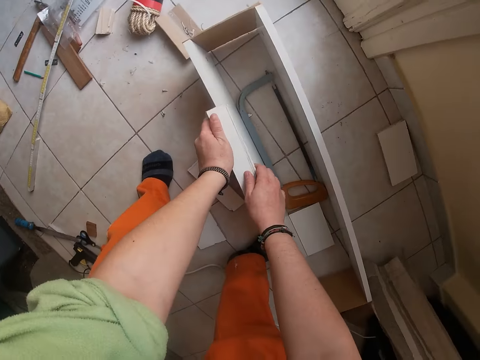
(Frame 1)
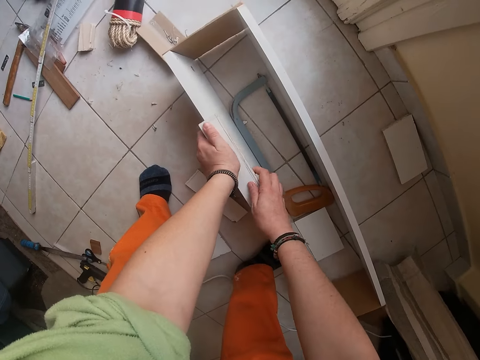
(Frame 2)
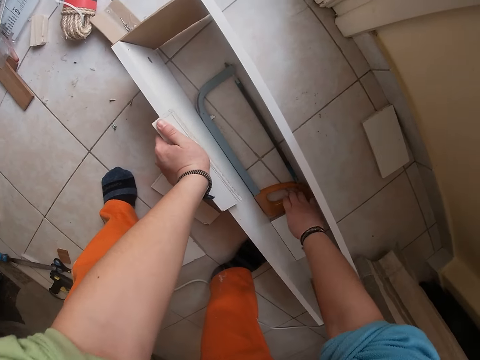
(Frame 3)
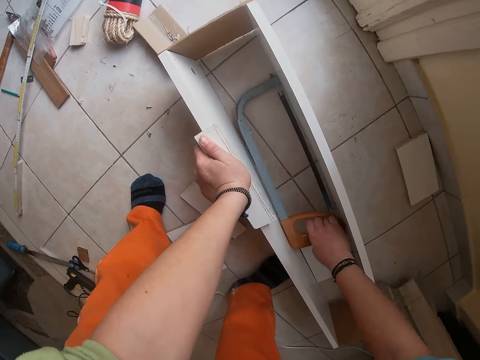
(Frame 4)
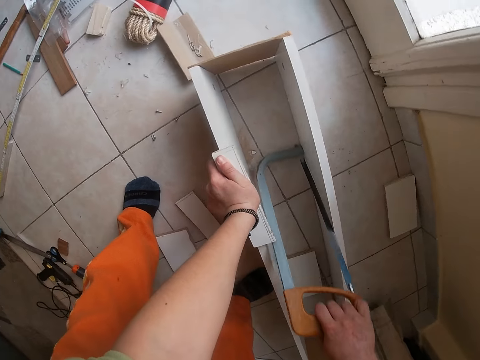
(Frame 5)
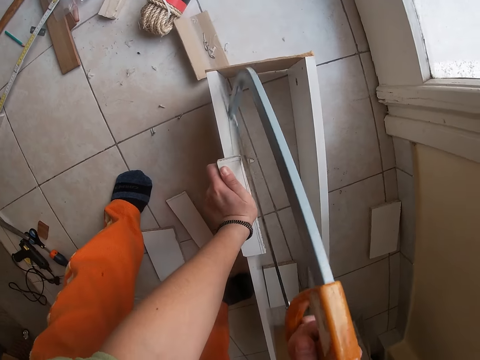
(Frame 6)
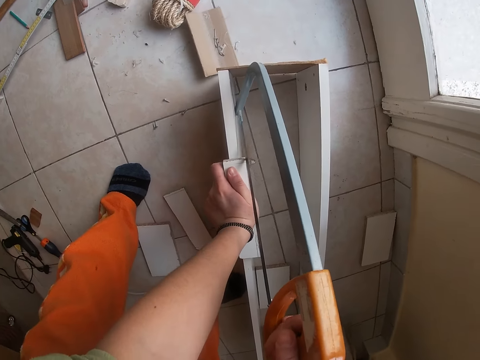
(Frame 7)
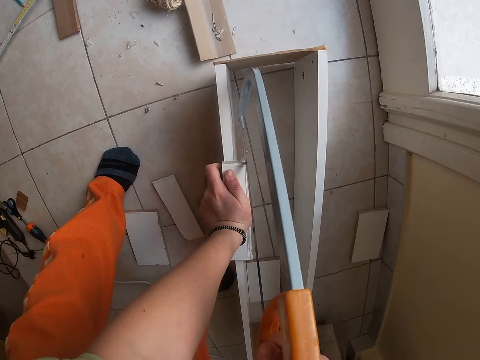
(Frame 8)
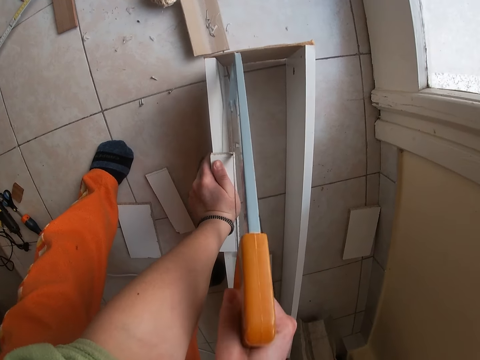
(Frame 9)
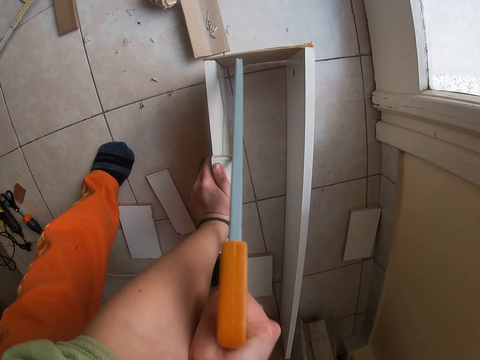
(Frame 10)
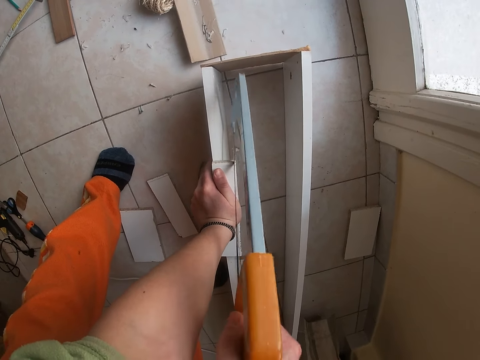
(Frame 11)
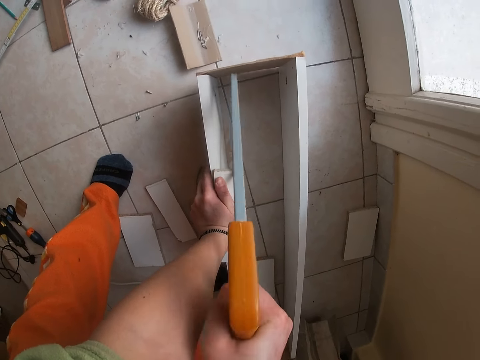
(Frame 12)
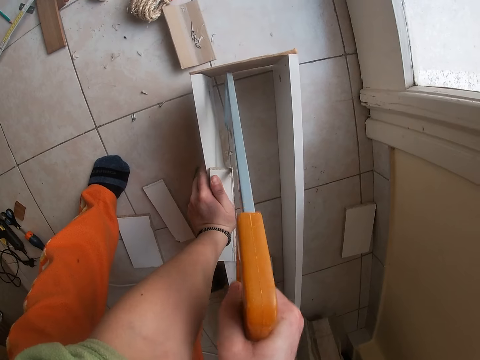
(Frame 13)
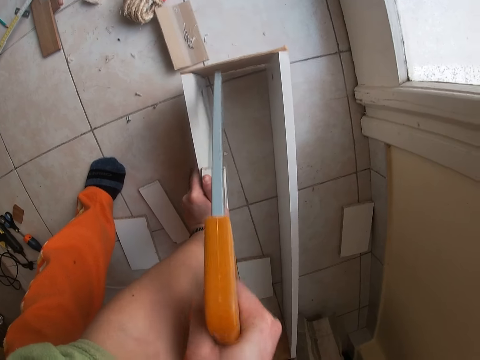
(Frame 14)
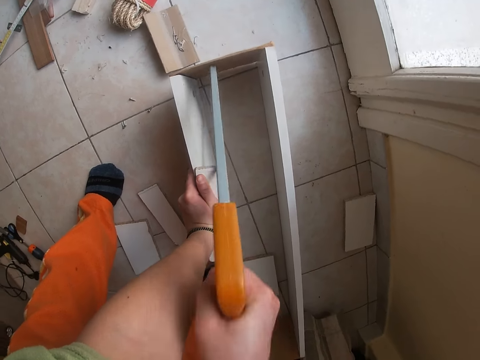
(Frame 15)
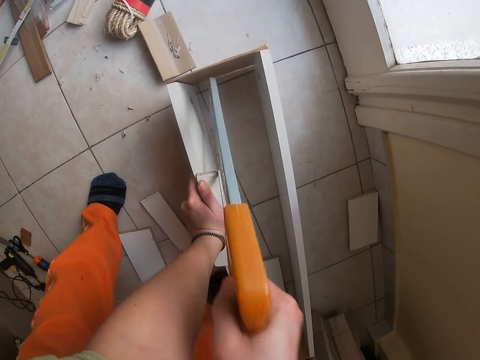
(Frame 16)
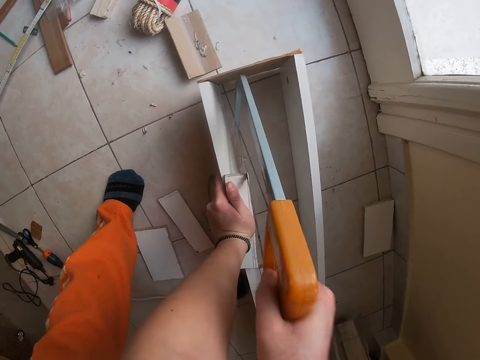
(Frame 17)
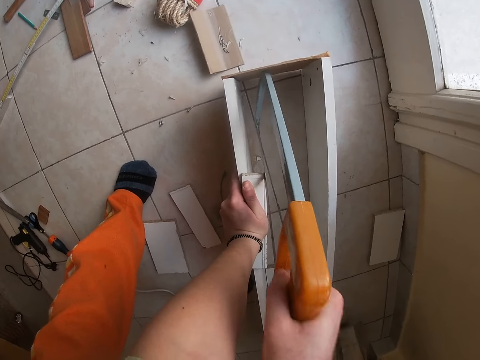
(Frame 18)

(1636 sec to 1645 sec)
The camera wearer places the wood on a wood box with his hands. He picks up a saw, a hacksaw, from the wood box with his right hand. He cuts a part of the wood with the saw in his right hand.

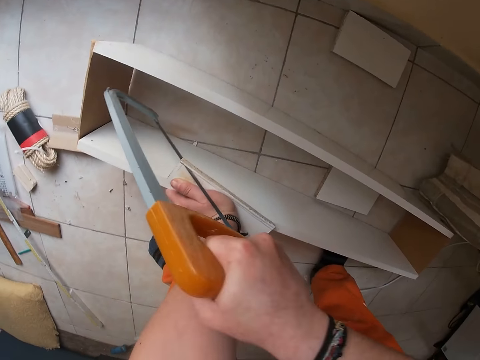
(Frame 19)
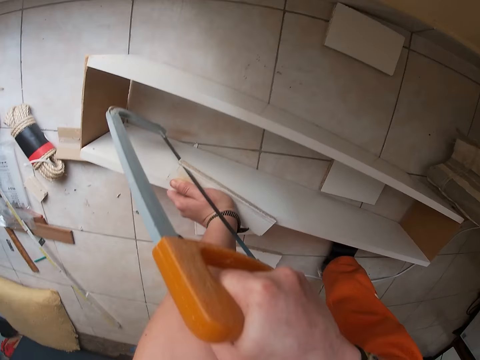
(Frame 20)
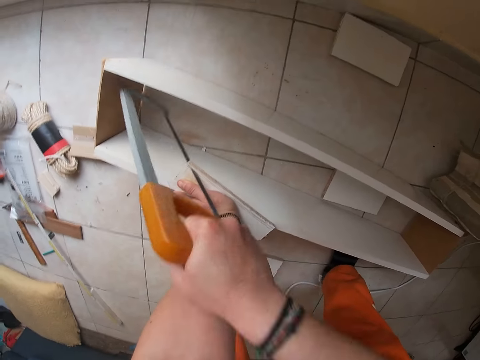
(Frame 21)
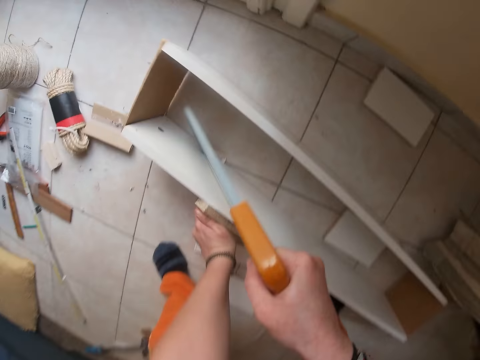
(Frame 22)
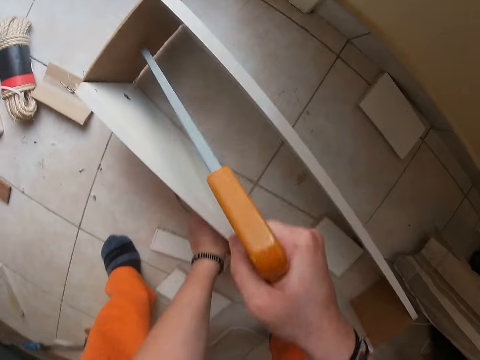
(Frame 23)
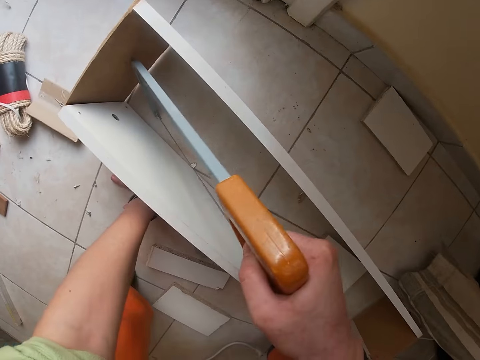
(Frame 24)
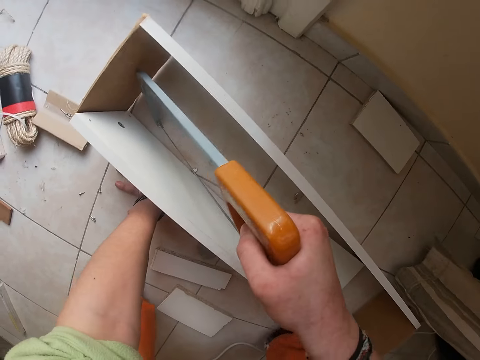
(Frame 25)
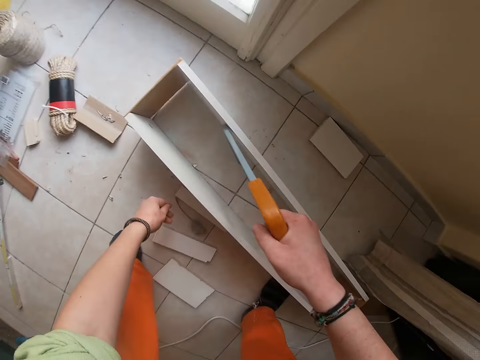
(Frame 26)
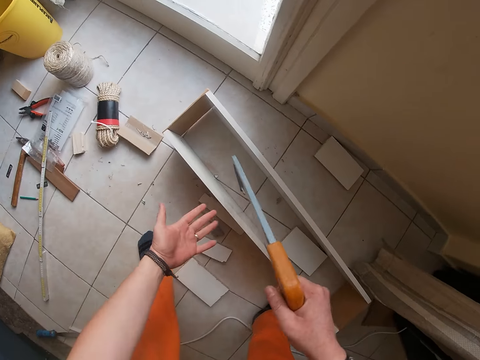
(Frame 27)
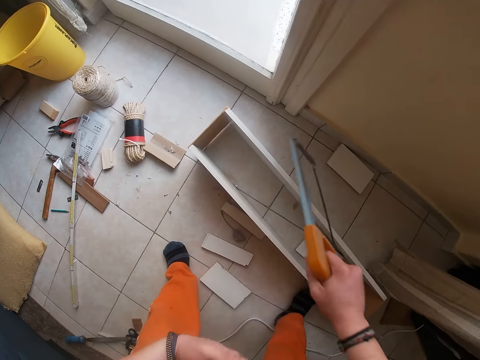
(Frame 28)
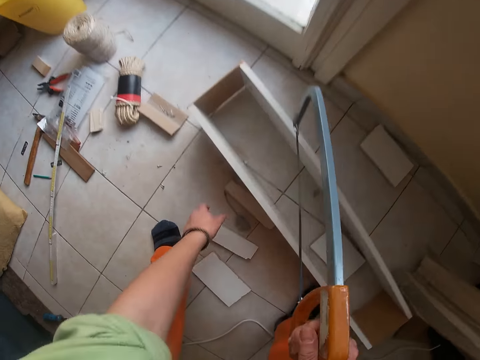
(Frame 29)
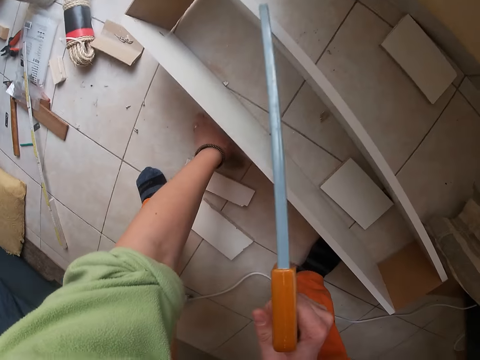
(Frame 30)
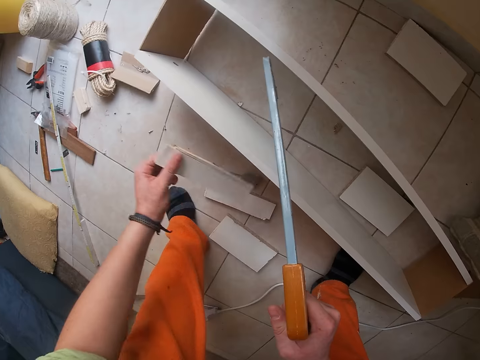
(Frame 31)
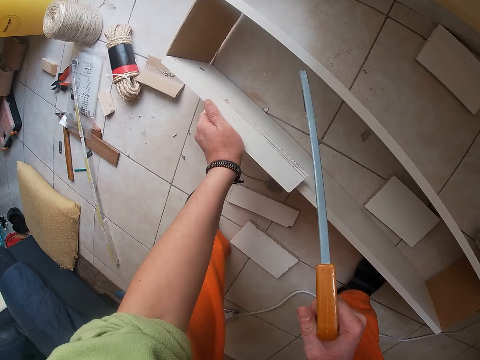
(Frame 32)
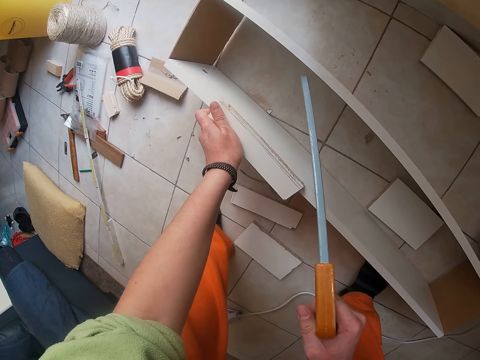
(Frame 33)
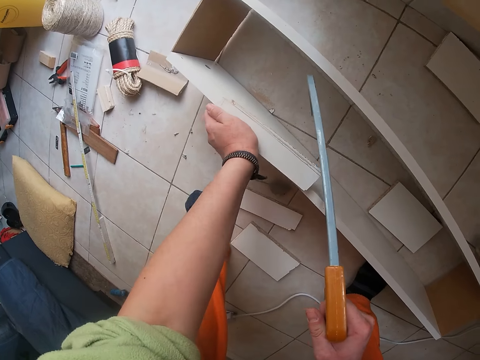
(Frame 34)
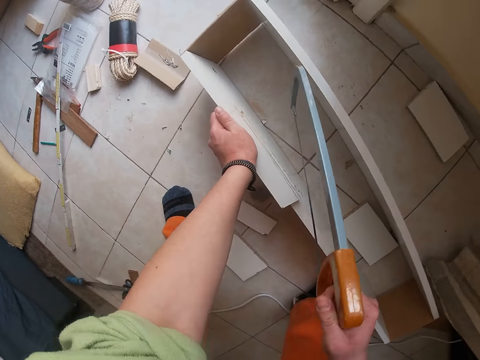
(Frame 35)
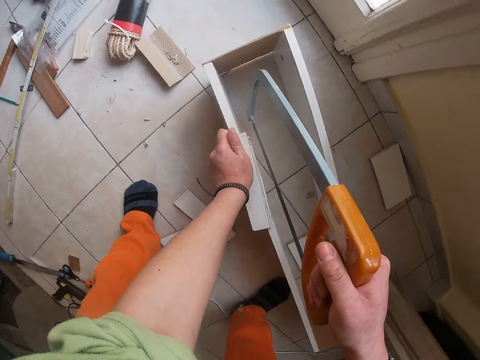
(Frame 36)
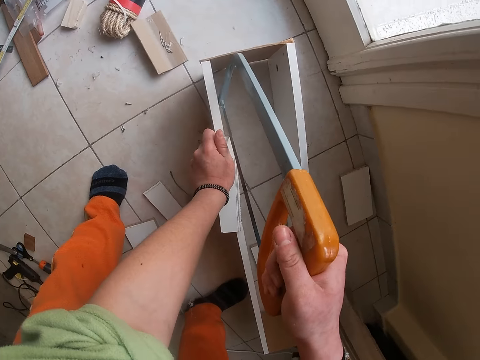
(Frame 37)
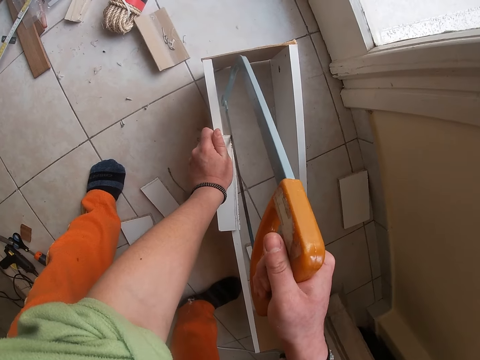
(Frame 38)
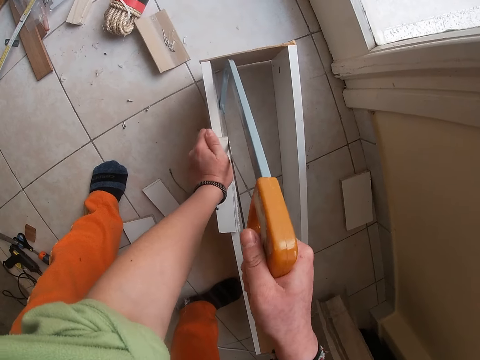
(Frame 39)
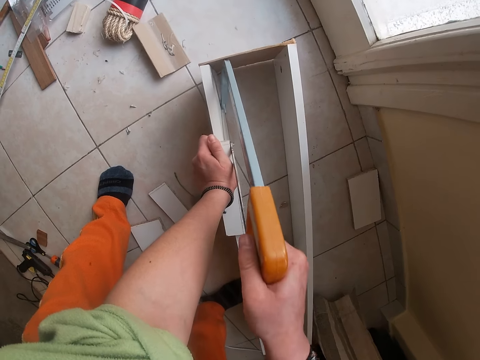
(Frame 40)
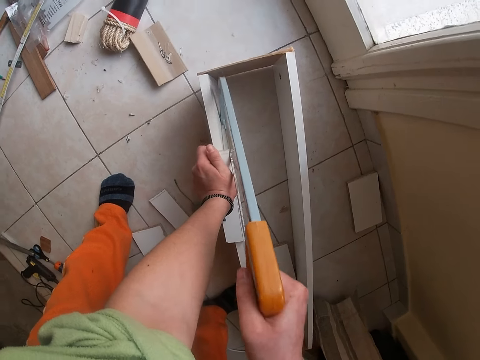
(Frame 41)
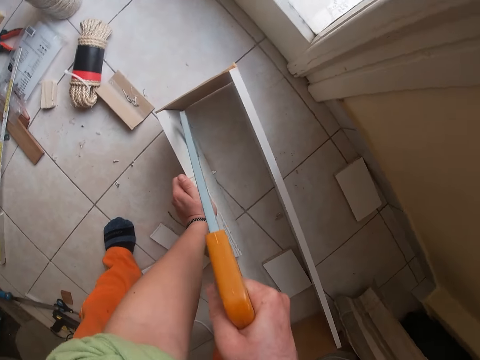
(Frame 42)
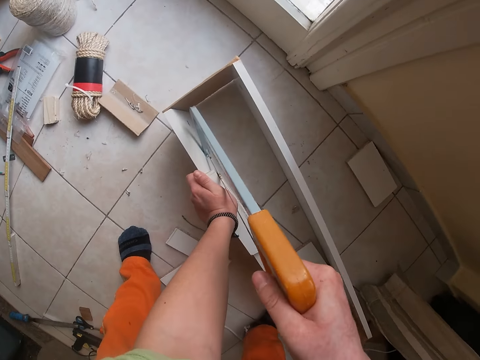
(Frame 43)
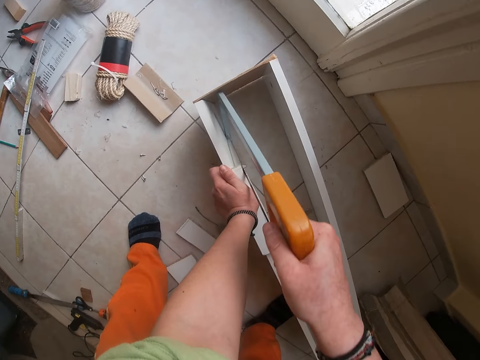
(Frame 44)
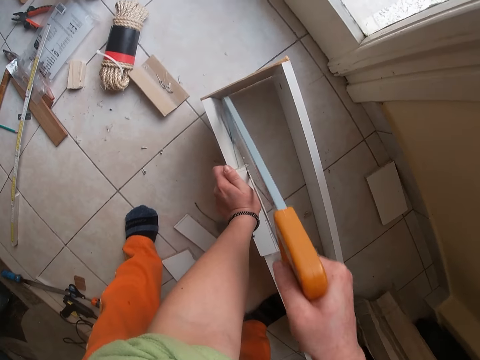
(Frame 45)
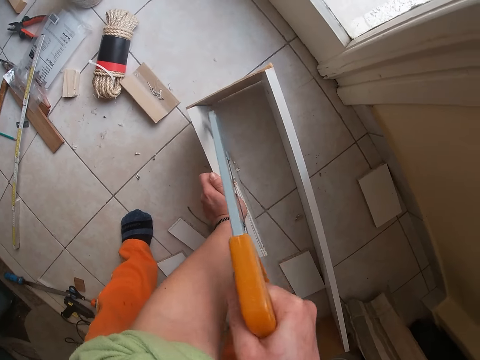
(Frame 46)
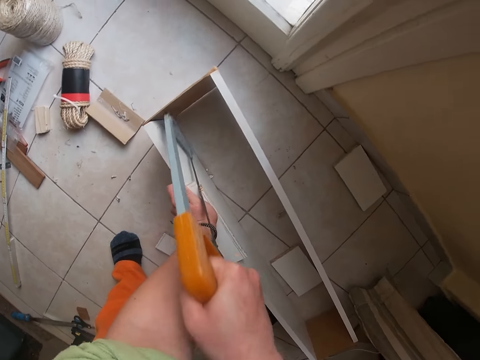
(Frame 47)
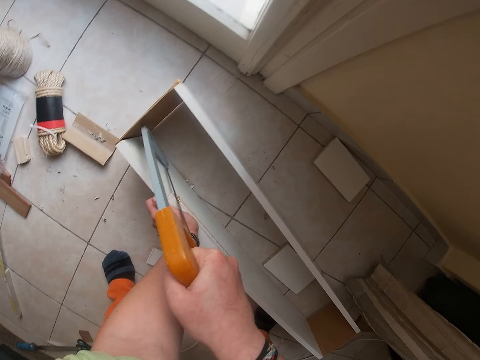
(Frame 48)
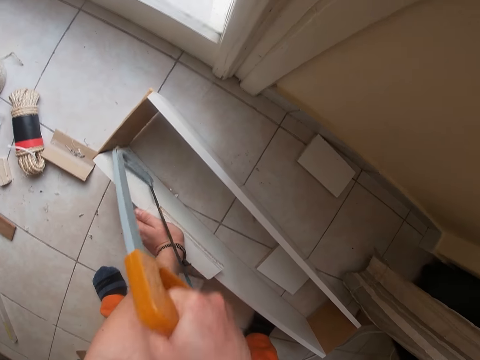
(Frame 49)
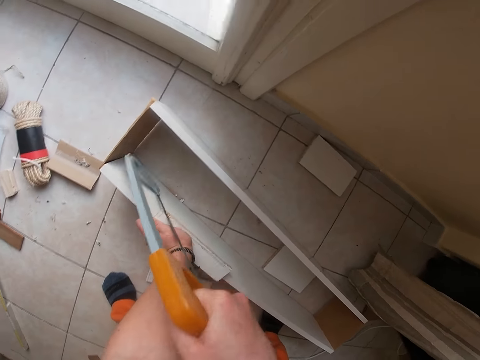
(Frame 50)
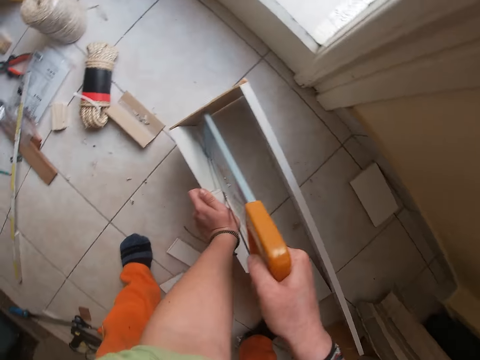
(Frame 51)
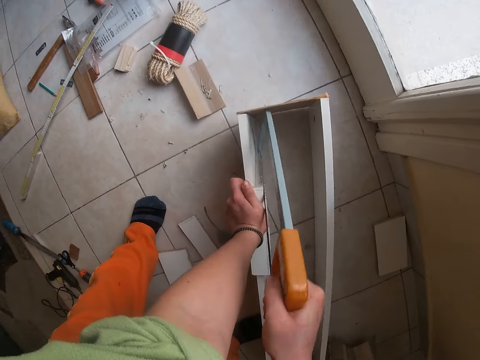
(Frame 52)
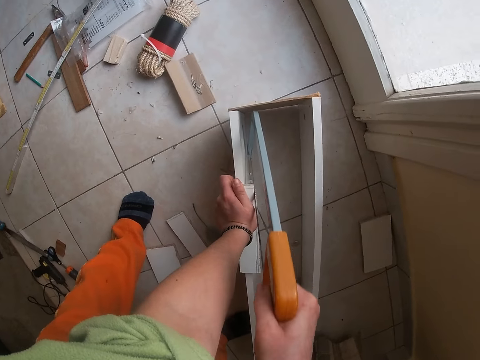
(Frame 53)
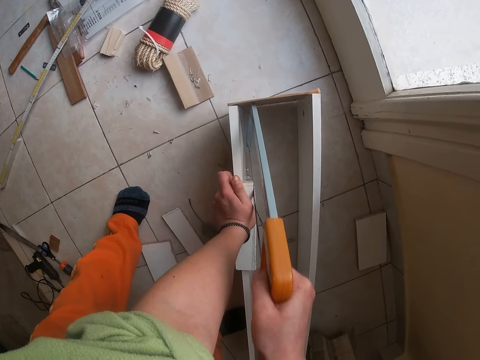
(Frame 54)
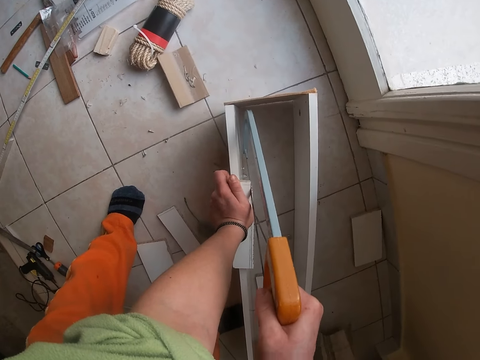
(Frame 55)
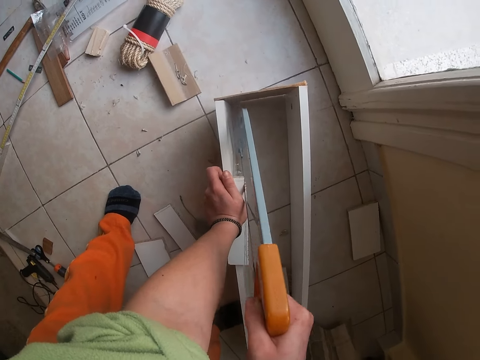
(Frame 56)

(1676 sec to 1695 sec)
The camera wearer drops the piece of wood. He lowers his left hand to the ground. He raises his left hand from the ground. He wipes his left hand with the saw in his right hand. He picks up the wood from the floor with his left hand. He places the wood on the wood box with his left hand. He cuts the wood with the saw in his right hand.
